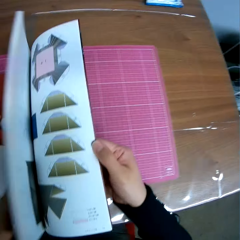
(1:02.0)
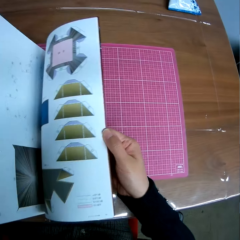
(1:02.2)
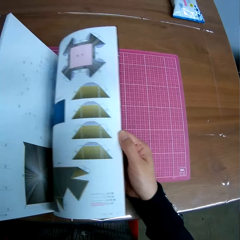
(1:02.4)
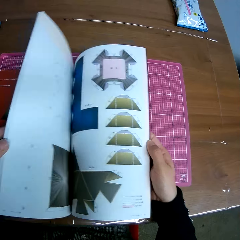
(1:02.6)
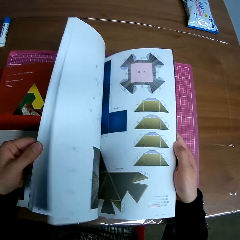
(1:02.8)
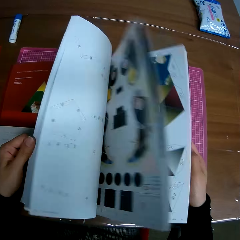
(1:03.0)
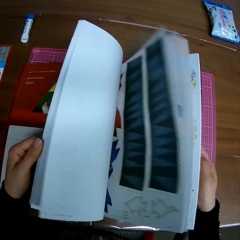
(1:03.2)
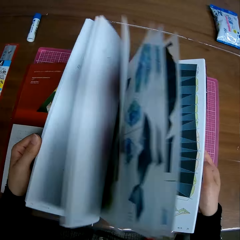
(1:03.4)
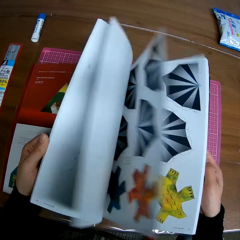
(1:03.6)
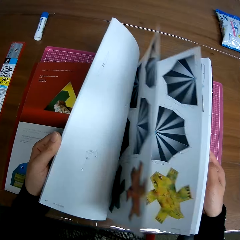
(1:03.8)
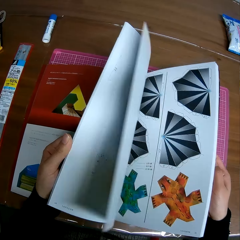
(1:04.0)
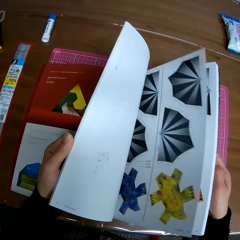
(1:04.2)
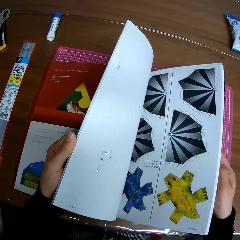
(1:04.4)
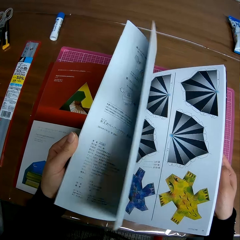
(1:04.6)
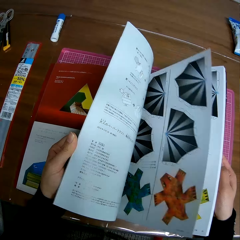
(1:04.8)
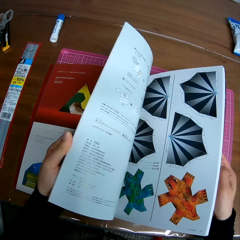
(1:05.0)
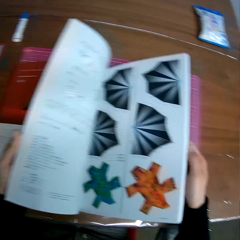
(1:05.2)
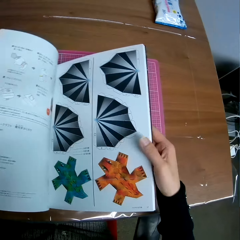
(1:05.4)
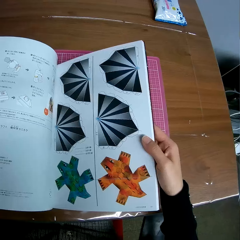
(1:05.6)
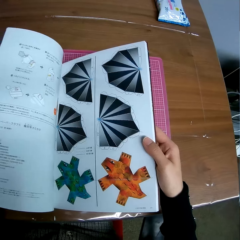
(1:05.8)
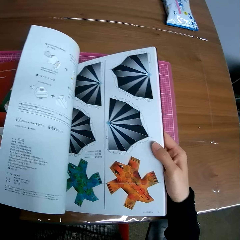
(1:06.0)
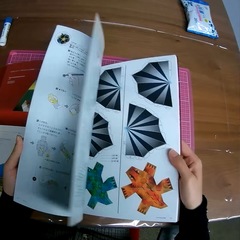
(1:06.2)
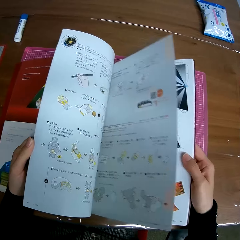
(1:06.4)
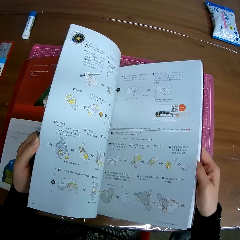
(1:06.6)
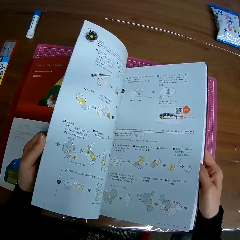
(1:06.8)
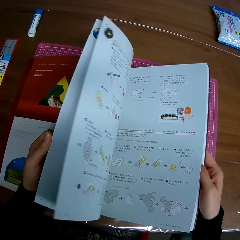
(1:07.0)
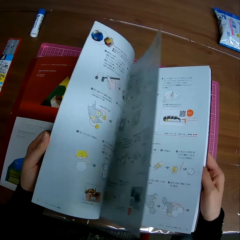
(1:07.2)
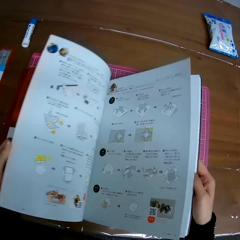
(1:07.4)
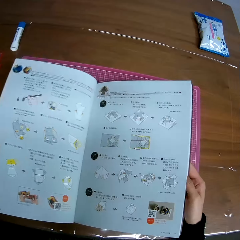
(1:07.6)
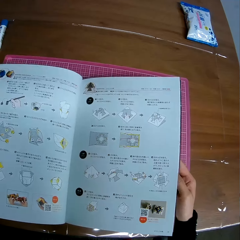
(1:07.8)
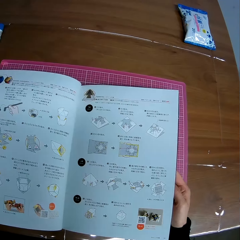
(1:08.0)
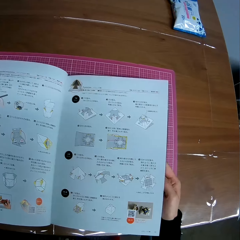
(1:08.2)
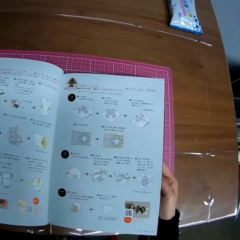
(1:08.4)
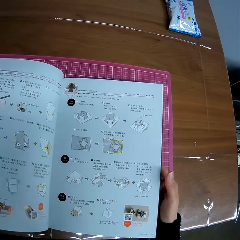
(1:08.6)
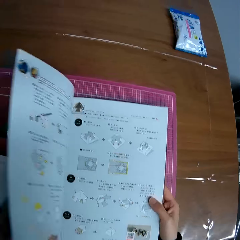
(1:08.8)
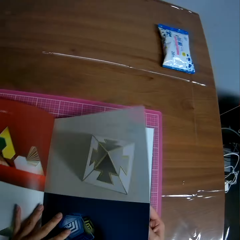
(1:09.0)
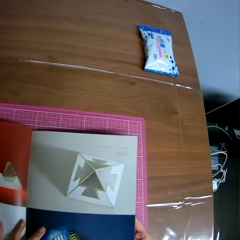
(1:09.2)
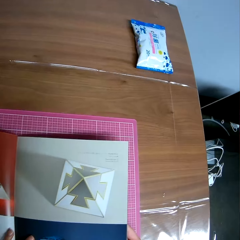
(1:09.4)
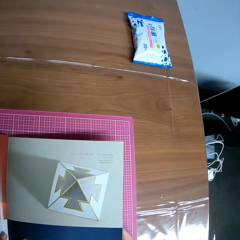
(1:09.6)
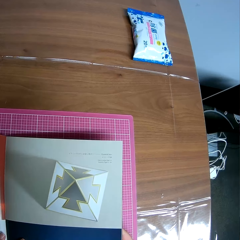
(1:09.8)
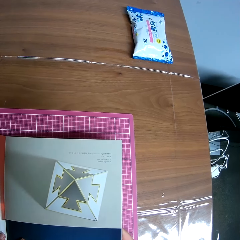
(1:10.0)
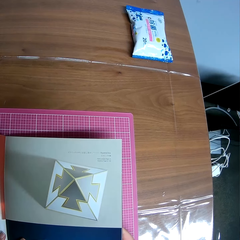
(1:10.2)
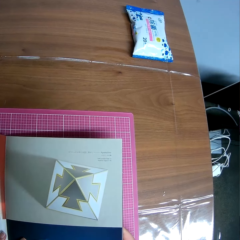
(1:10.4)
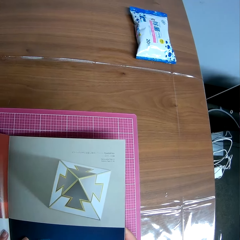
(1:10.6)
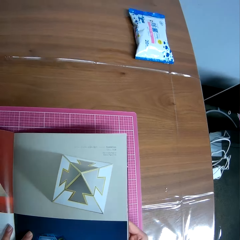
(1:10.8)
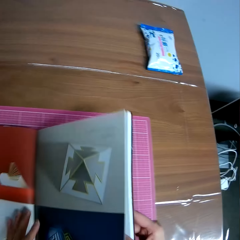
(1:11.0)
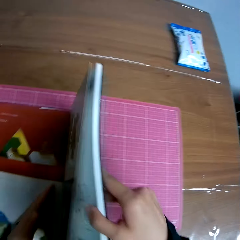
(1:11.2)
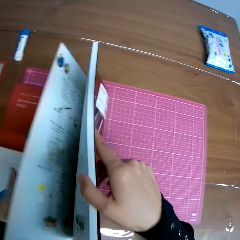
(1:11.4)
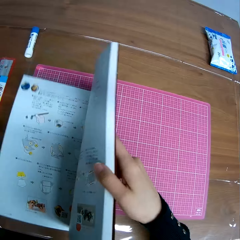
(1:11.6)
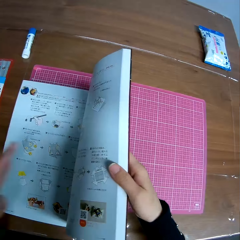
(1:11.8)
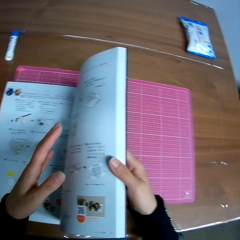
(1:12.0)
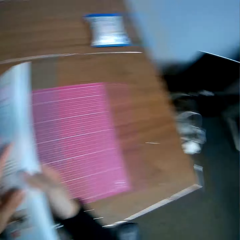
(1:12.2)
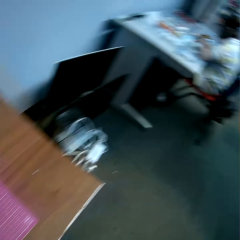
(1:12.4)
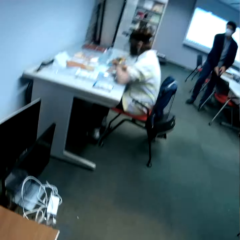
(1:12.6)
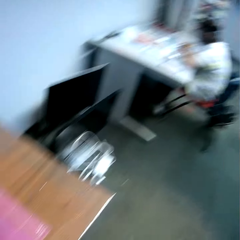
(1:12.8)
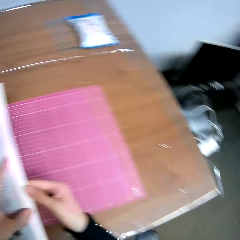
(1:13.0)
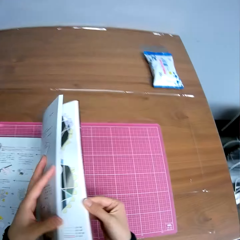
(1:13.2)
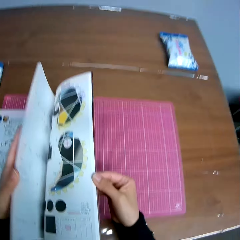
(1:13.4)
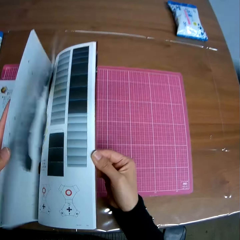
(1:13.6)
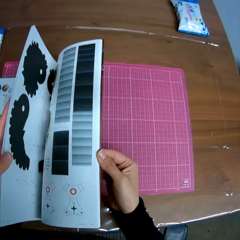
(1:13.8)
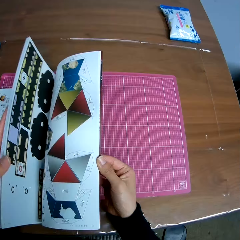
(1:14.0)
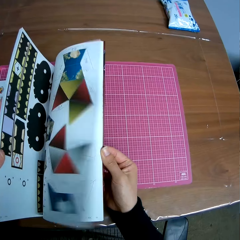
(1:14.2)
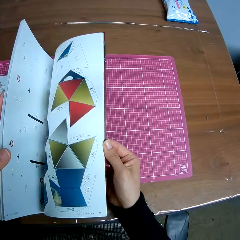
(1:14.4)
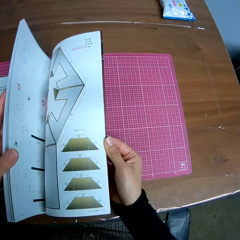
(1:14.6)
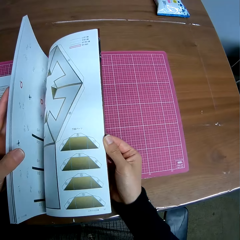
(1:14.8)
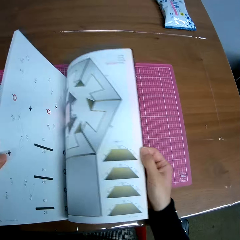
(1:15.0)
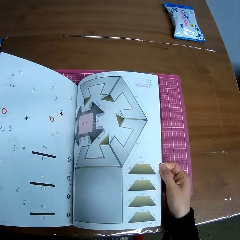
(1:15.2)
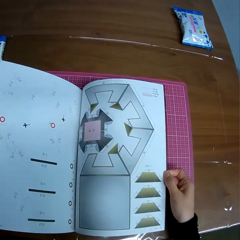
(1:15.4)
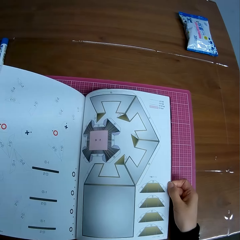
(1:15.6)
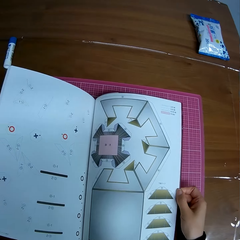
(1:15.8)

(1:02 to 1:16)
The camera wearer flips the next pages of the book. They flip back previous pages of the book. They flip forward the pages of the book. They look around on the table.

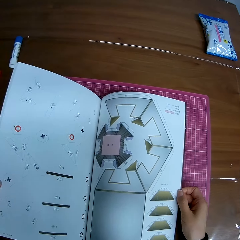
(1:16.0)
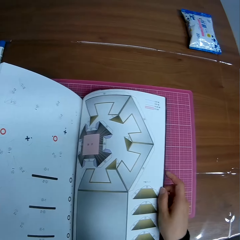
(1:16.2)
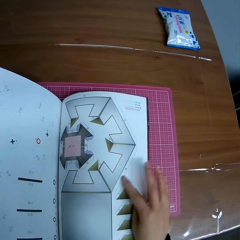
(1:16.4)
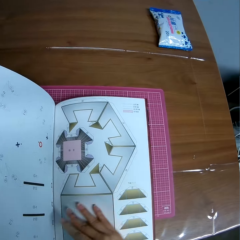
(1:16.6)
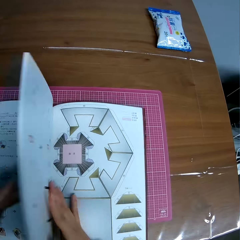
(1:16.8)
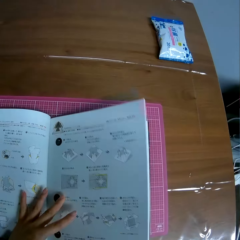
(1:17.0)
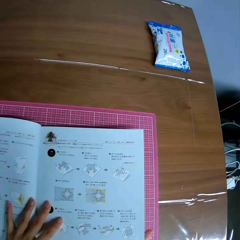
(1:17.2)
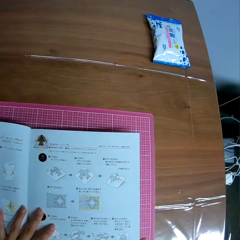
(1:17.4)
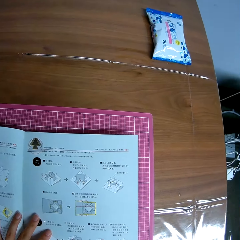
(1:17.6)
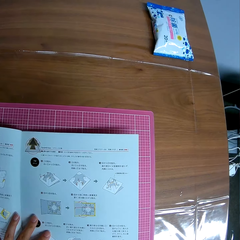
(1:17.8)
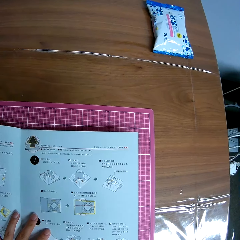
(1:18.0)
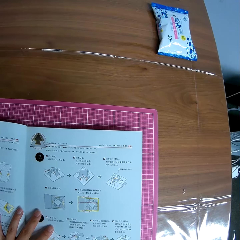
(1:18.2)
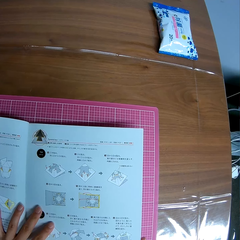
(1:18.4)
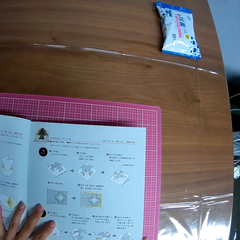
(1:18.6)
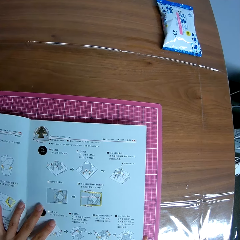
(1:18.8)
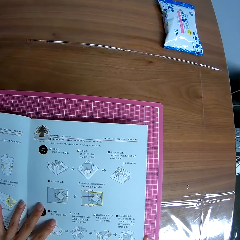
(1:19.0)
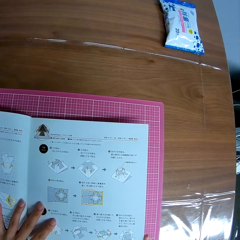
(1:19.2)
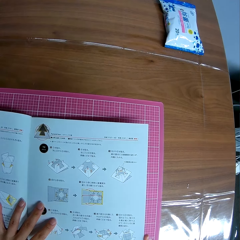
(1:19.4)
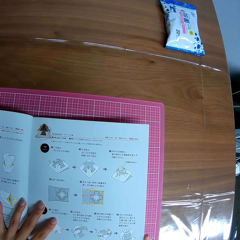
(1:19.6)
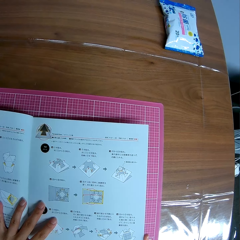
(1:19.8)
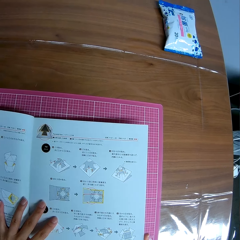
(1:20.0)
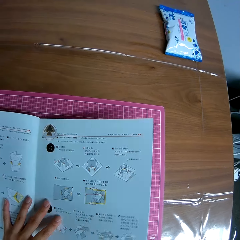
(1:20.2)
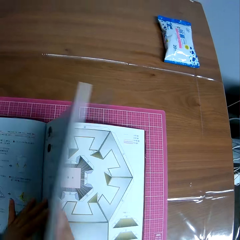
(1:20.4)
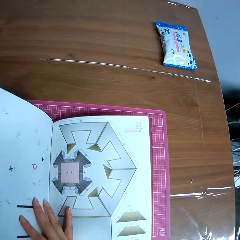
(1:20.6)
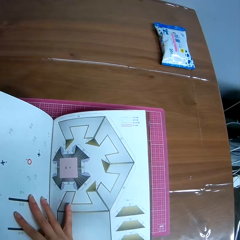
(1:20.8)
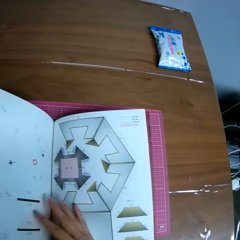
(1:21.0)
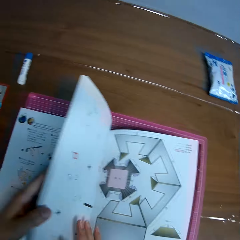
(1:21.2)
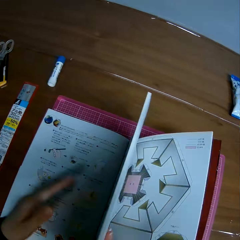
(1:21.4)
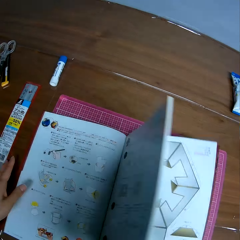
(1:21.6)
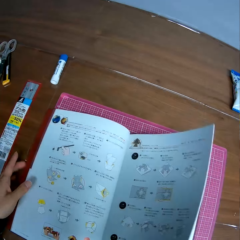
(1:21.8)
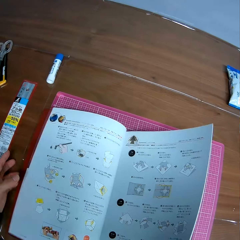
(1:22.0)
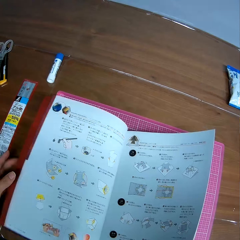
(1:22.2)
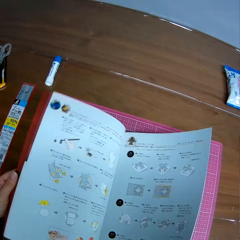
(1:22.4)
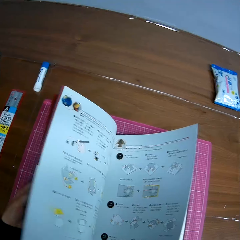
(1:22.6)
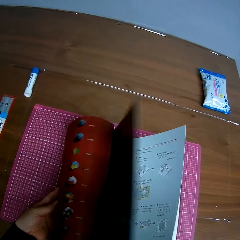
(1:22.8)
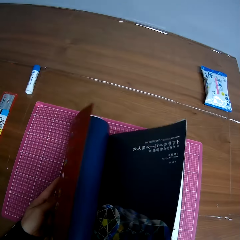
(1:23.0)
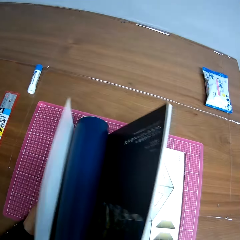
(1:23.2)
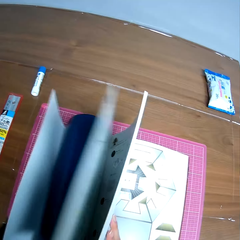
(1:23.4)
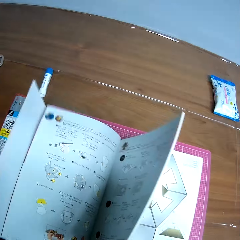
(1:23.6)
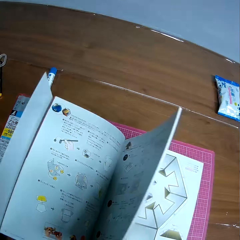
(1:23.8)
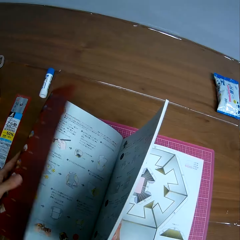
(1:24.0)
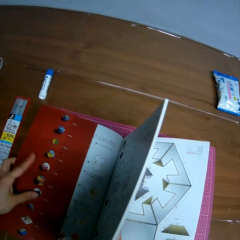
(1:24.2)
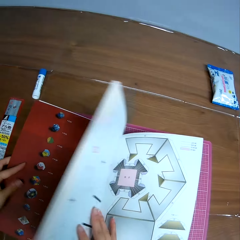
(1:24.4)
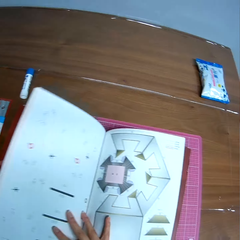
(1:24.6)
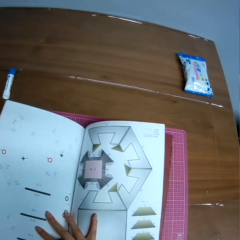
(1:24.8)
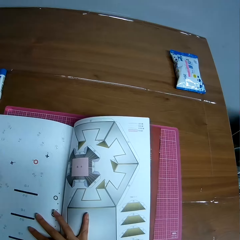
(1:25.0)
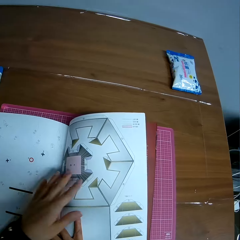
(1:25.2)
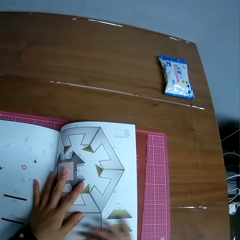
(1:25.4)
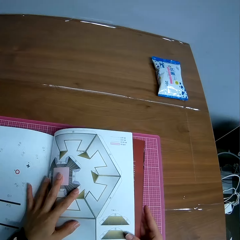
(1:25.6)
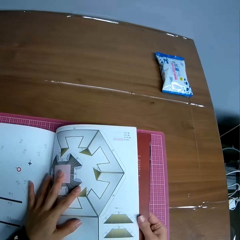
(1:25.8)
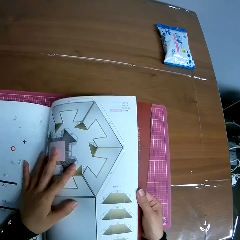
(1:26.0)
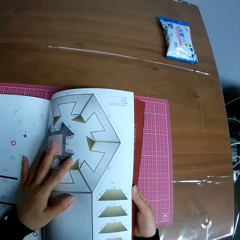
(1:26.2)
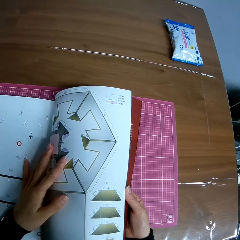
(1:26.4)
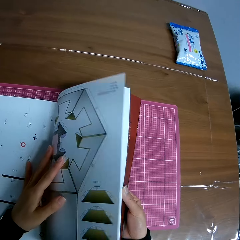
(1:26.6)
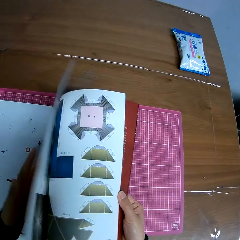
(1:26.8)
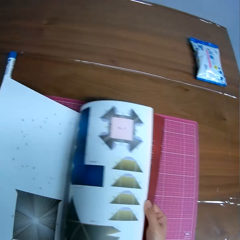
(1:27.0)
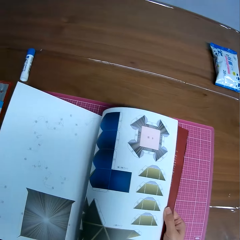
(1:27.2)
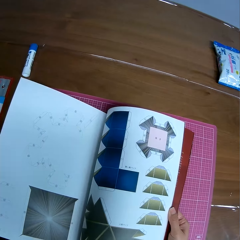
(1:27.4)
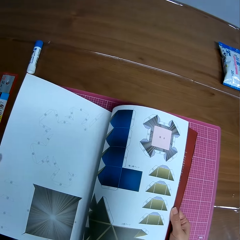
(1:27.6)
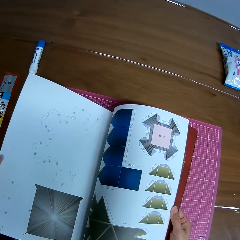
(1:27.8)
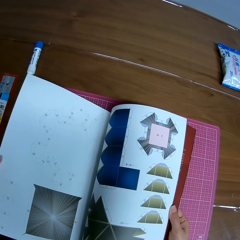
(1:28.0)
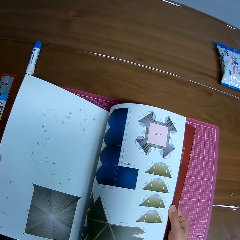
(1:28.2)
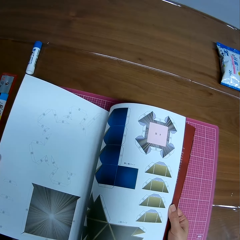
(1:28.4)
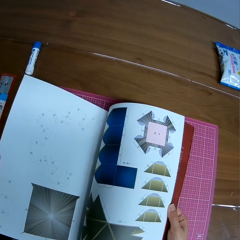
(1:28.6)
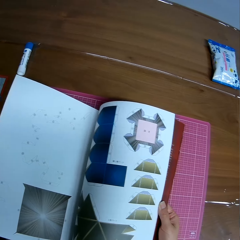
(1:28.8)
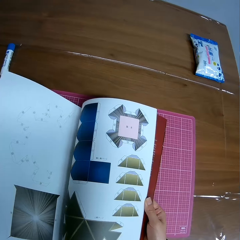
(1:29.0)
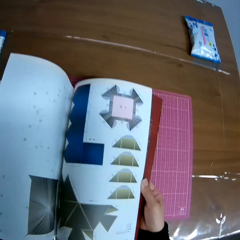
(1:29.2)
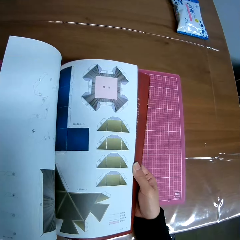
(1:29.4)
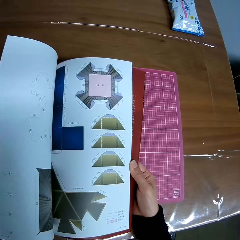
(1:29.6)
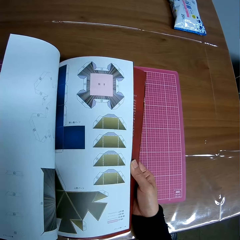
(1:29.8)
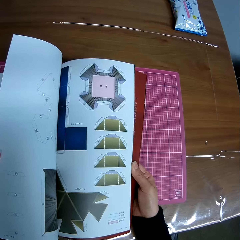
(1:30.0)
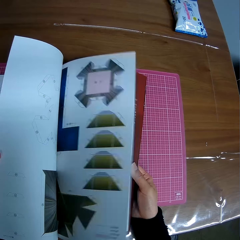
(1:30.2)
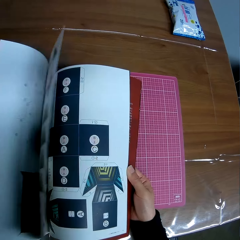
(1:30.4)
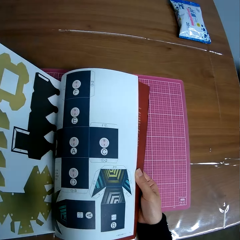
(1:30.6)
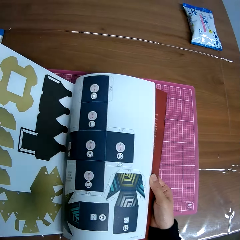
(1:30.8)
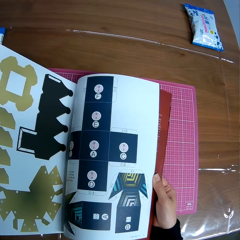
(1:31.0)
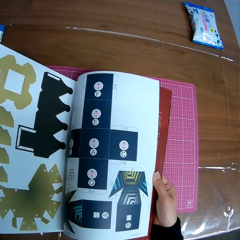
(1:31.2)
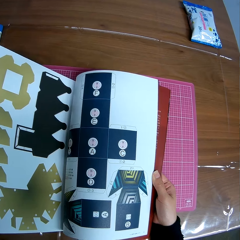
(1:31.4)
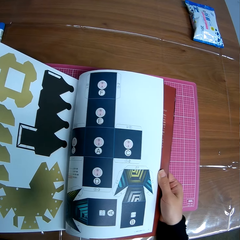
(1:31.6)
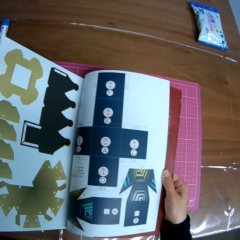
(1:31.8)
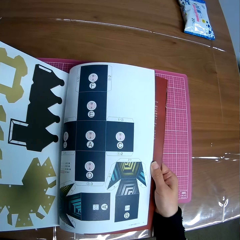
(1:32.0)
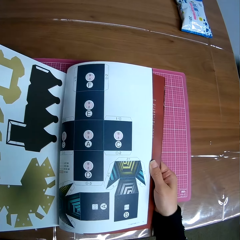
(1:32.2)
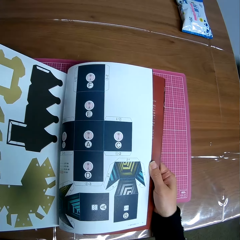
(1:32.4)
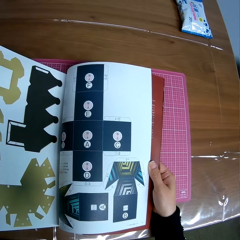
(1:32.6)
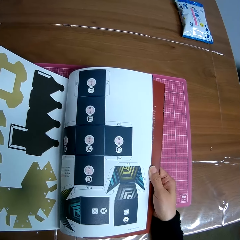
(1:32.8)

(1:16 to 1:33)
The camera wearer looks at the book. They move back the pages of the book. They look at the book. They turn forward the pages of the book. They flip the pages backward and flip the pages forward. They look at the book. They flip pages of the book. They look at the book.
